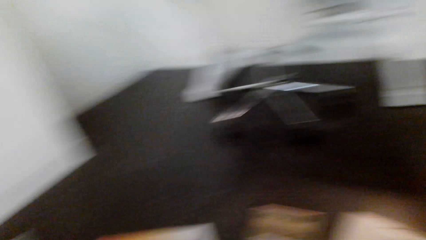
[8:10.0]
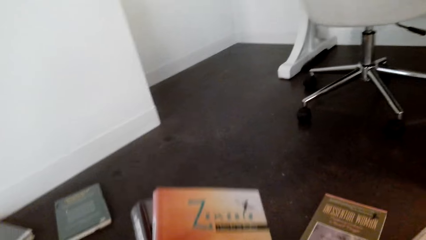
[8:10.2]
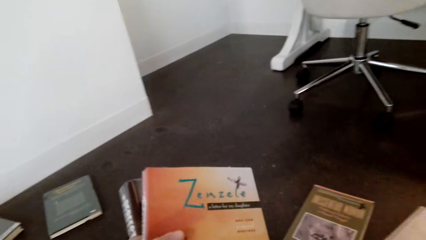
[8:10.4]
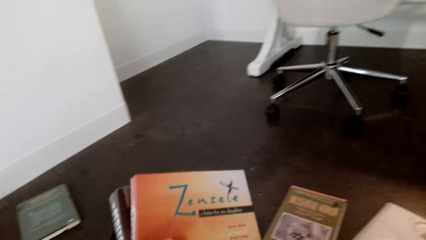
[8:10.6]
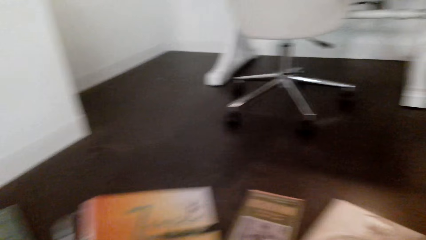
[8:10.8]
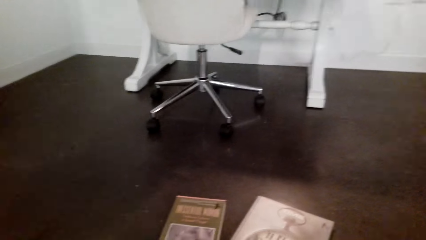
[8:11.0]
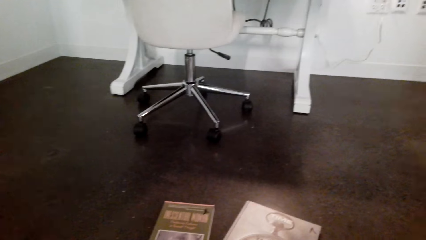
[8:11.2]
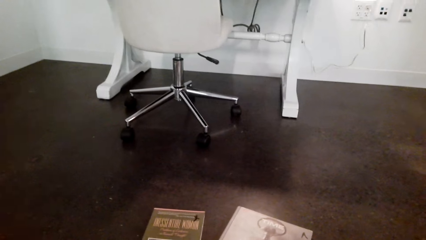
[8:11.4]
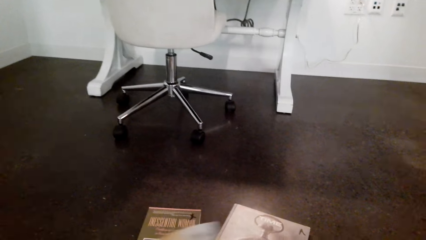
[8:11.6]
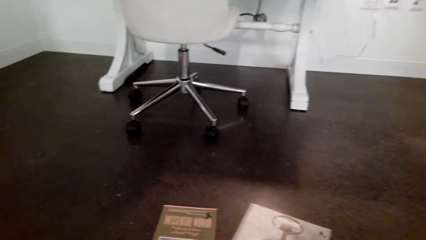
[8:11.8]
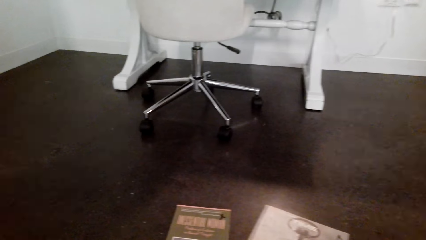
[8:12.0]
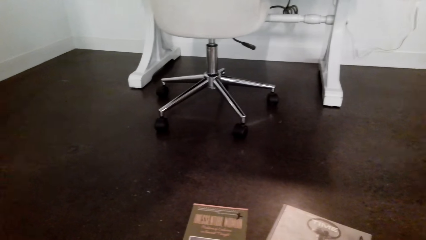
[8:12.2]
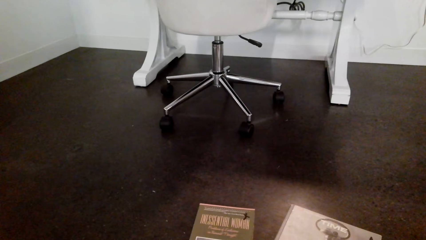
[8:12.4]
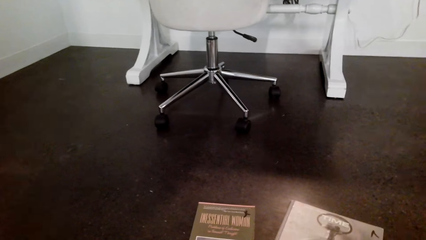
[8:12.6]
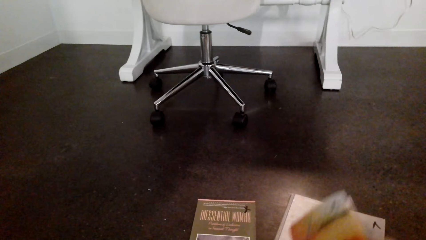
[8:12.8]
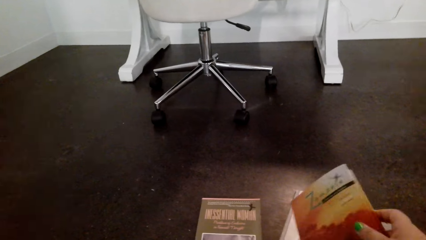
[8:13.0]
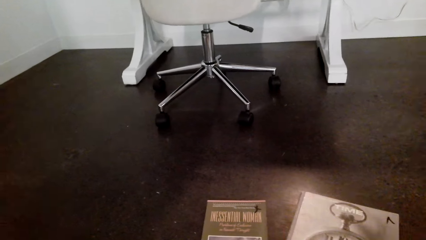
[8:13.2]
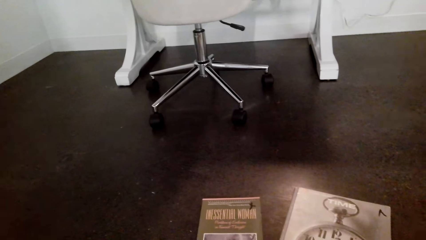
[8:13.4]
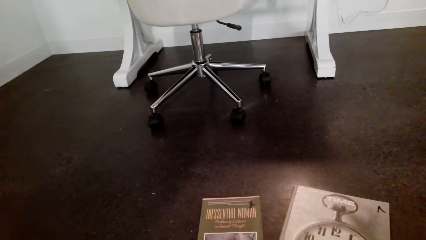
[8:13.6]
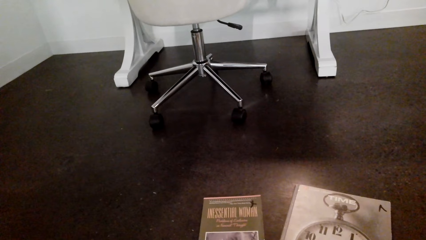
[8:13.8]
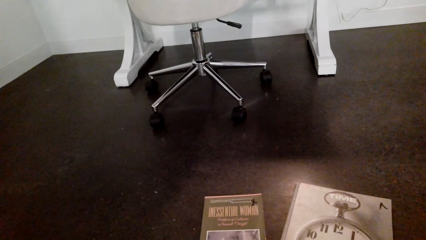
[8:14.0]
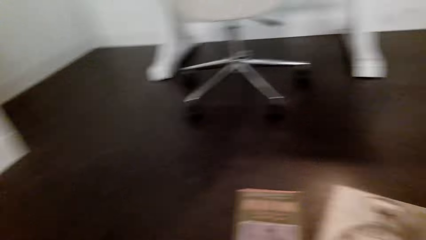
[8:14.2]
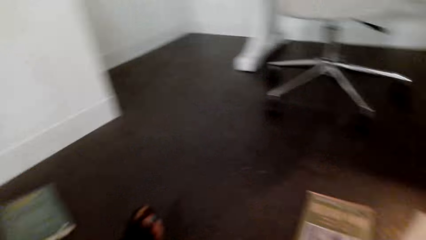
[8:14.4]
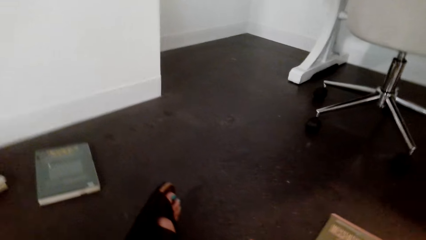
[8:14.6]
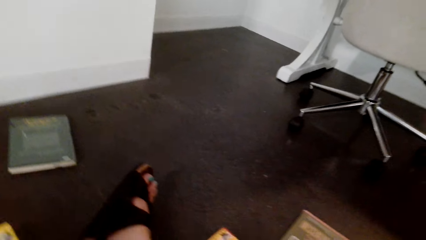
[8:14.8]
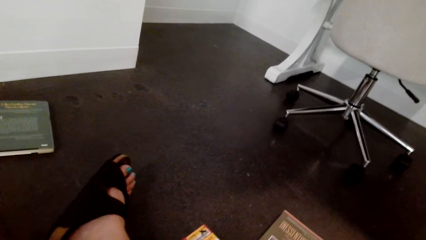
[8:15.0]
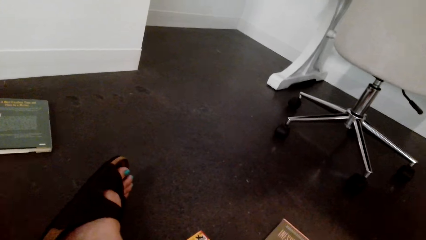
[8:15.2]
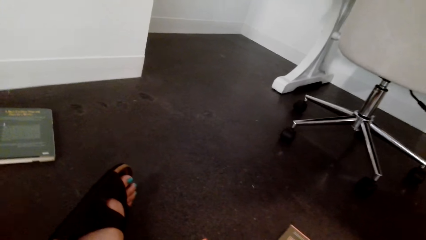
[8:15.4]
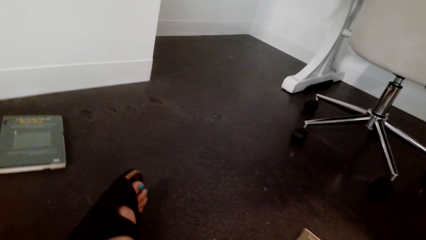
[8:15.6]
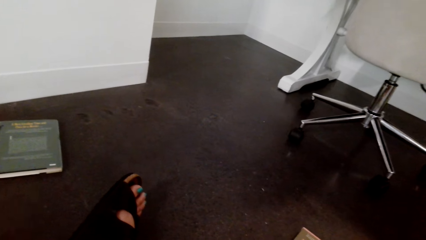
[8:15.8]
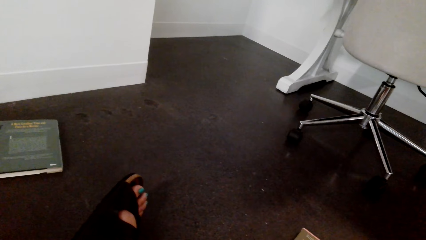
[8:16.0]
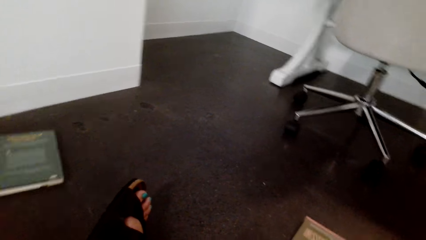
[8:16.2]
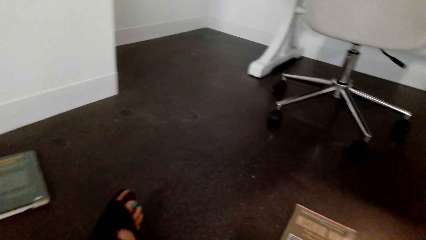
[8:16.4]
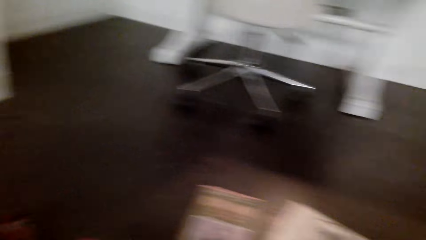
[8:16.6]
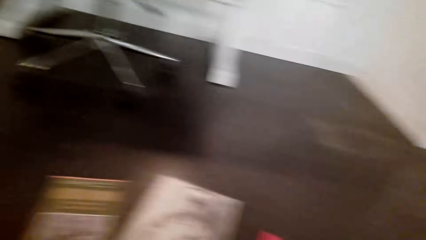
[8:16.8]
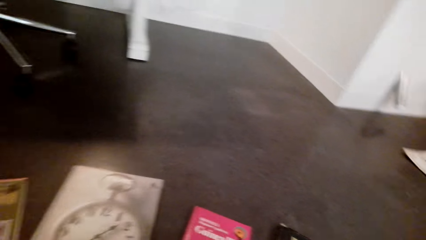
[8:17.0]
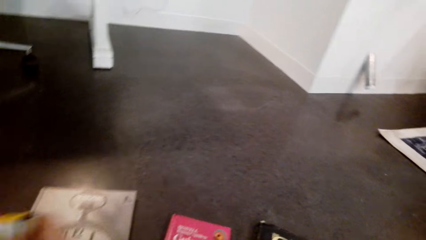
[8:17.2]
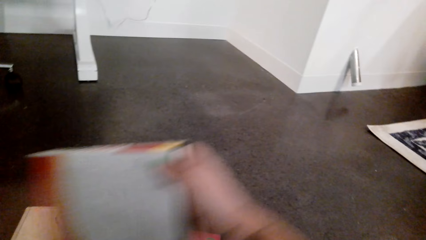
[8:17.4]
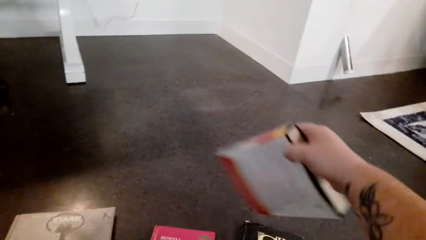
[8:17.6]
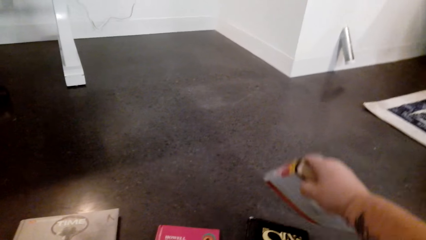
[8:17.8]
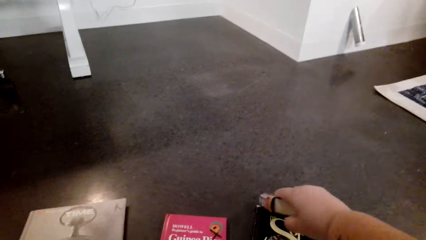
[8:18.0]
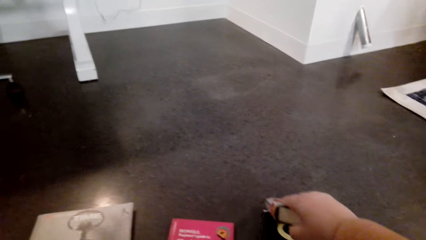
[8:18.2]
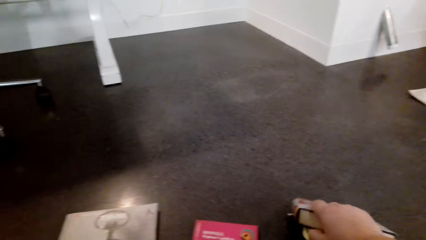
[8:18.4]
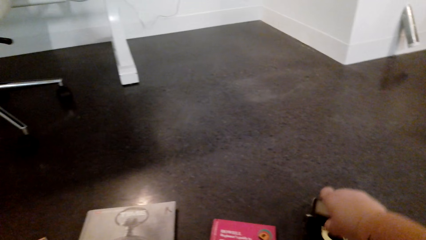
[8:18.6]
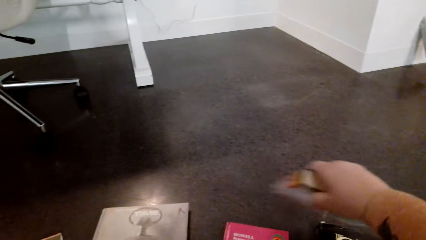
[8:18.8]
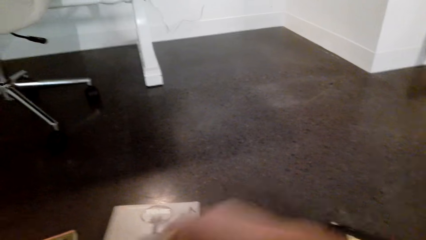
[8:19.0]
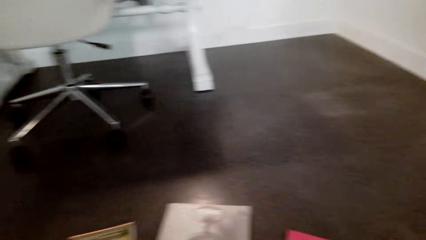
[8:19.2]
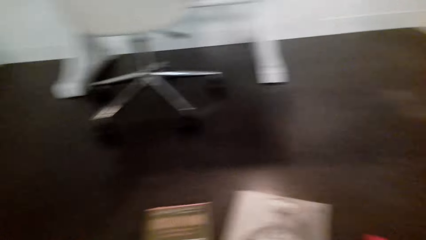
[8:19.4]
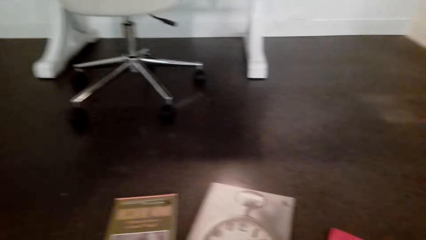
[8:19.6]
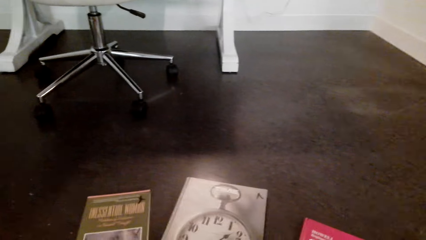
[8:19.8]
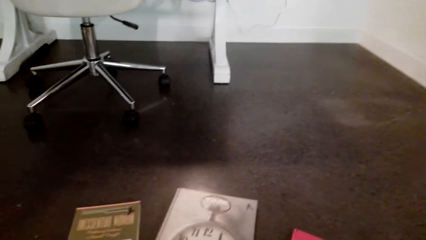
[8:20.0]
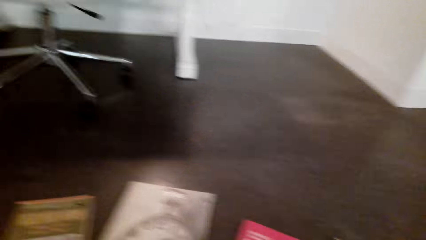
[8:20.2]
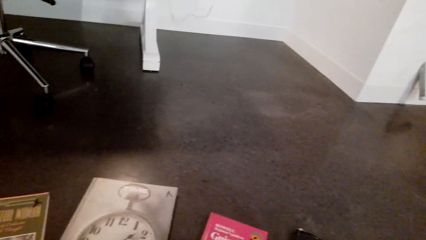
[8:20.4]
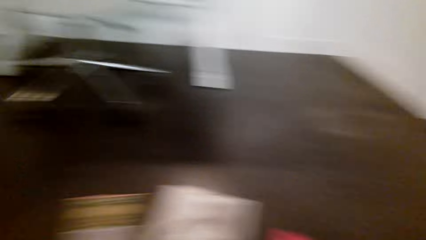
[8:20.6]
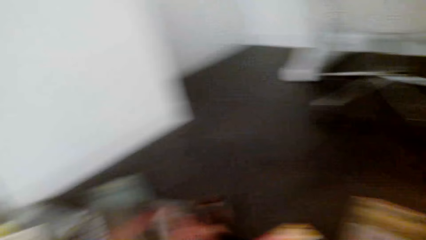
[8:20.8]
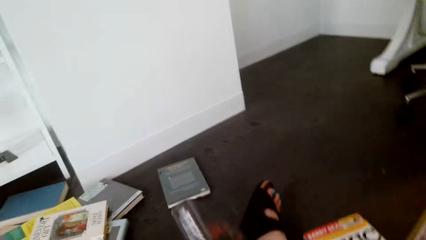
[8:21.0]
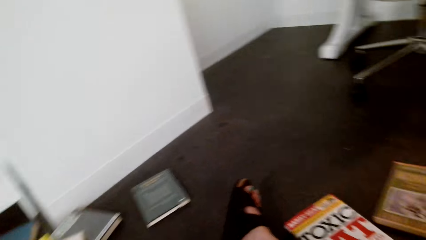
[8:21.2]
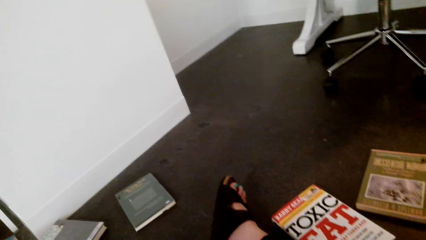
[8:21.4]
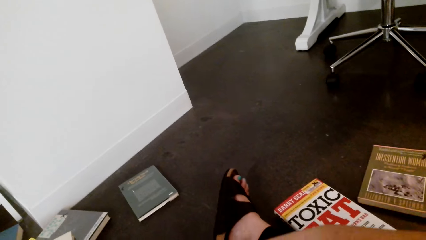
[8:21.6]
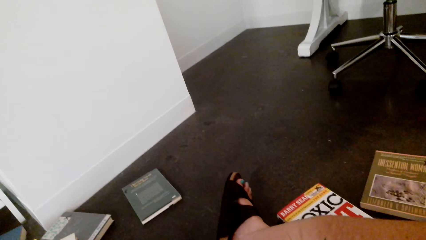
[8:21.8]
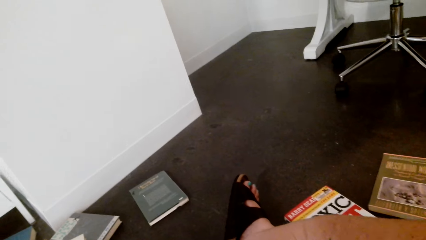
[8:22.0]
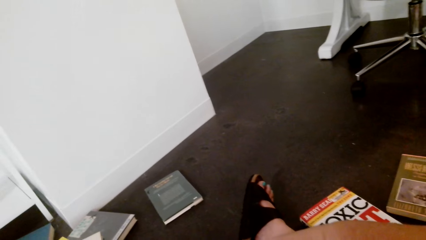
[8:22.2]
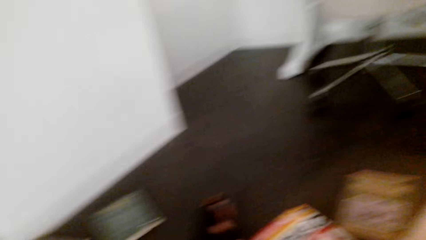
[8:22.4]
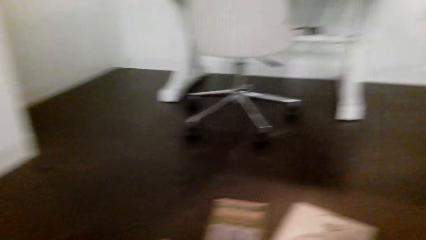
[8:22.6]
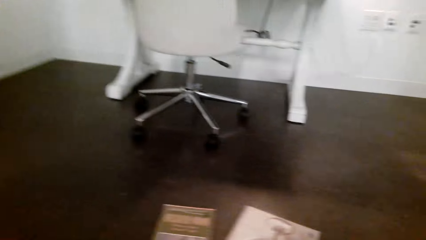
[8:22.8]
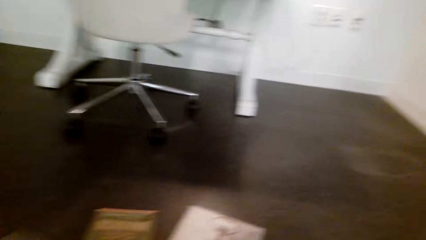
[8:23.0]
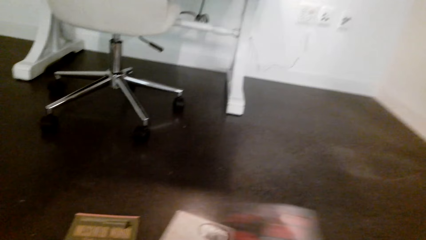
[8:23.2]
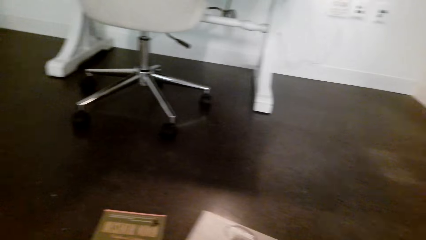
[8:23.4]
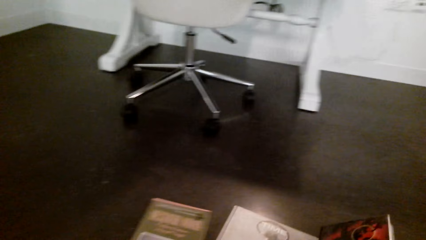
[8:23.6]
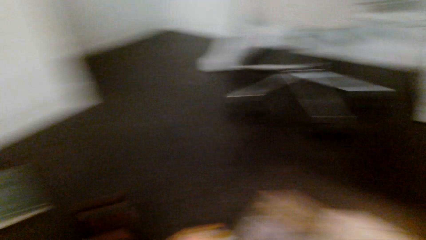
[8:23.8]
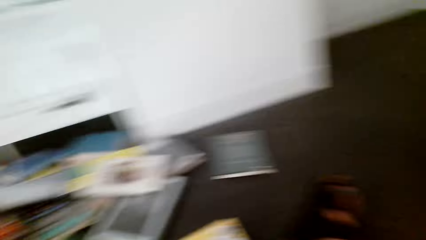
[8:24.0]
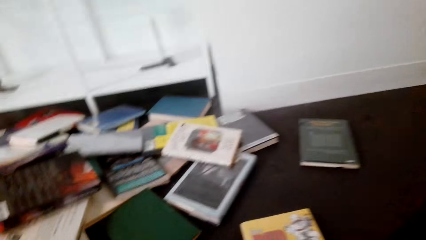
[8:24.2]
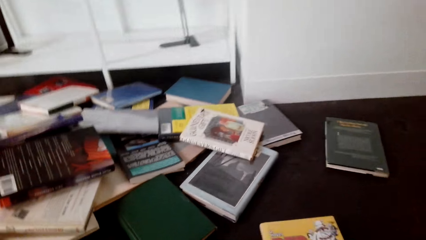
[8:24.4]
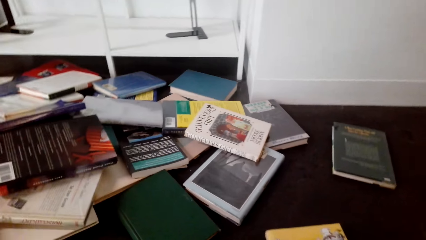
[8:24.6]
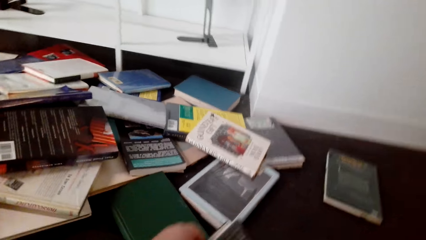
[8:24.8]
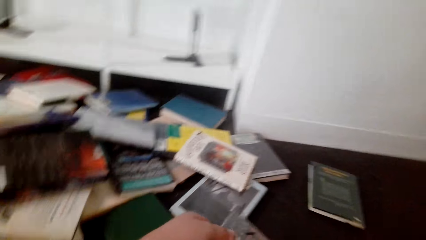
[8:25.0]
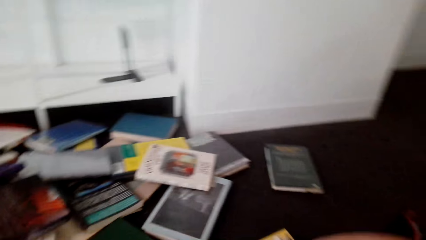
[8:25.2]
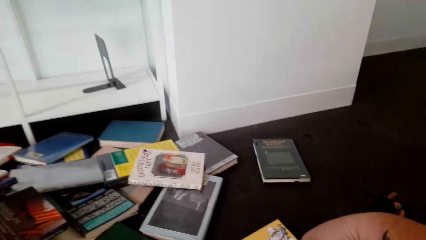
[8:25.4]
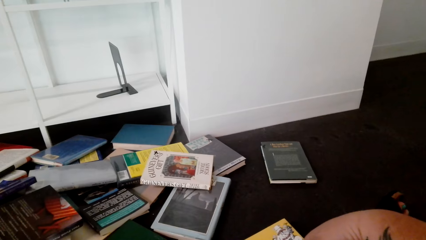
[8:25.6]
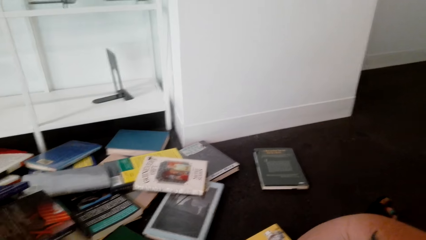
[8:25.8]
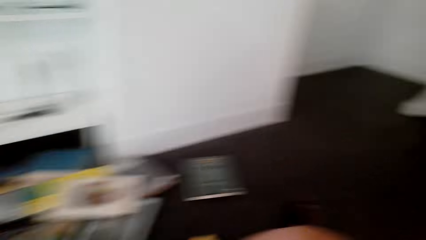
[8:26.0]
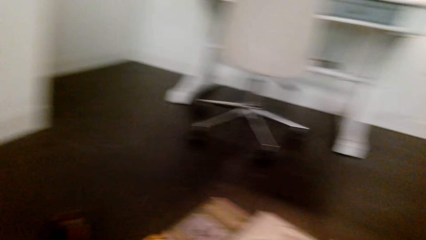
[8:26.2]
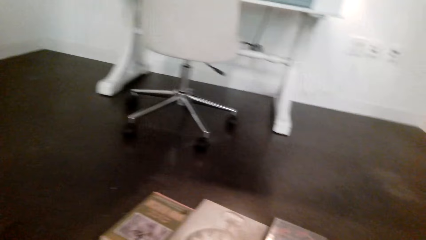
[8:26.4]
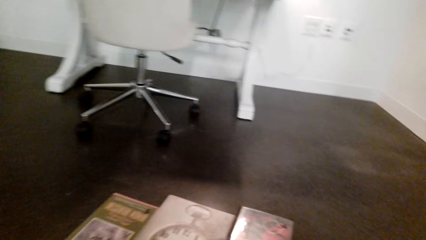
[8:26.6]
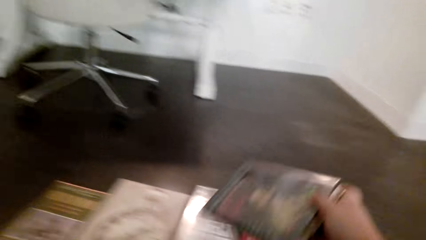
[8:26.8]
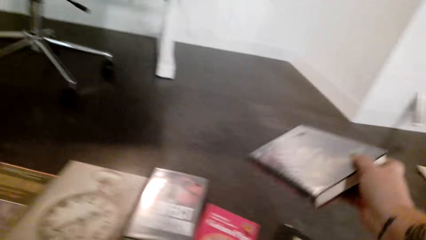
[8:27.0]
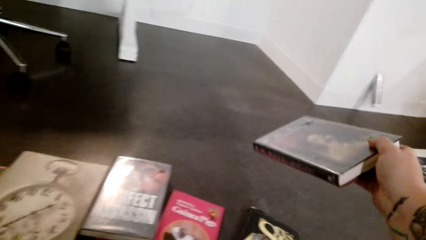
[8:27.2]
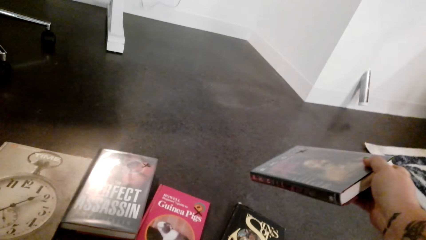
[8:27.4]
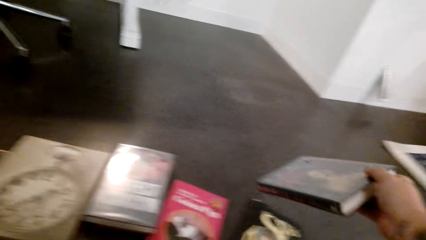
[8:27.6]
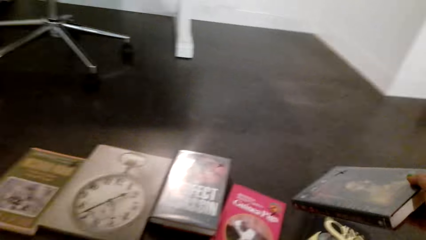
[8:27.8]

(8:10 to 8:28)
The camera wearer places the book on a floor. They lift the book. They place the book on the floor. They lift the book. They hold the story book with the right hand. They place the book on the floor. They lift the book.
